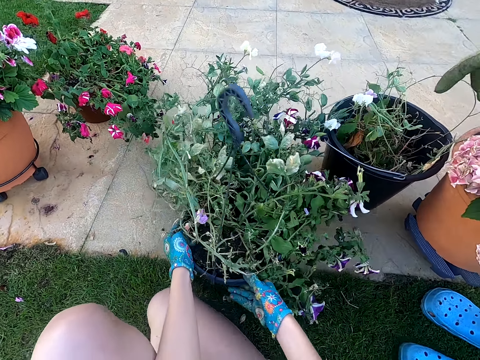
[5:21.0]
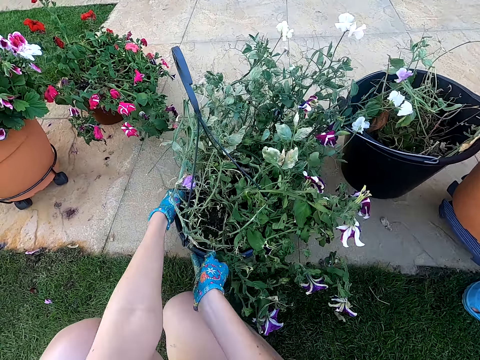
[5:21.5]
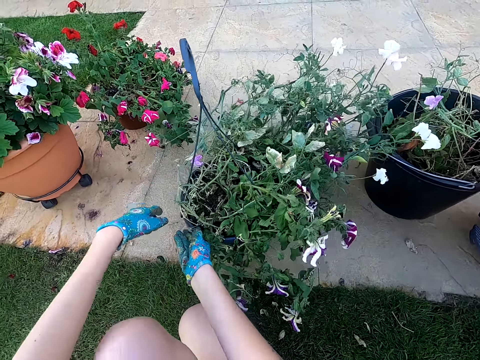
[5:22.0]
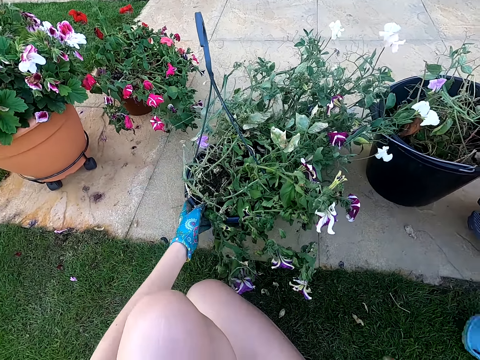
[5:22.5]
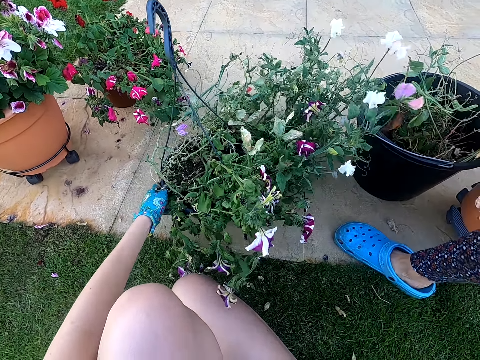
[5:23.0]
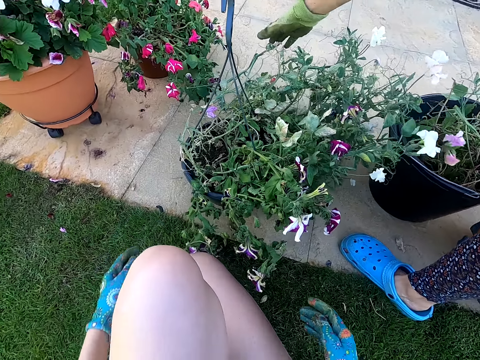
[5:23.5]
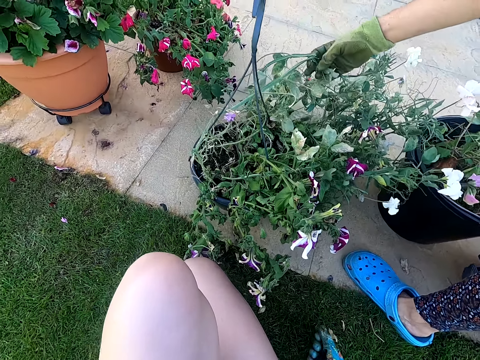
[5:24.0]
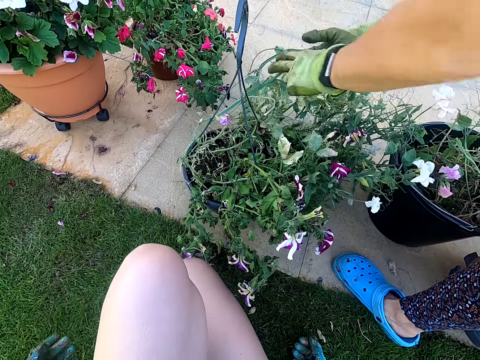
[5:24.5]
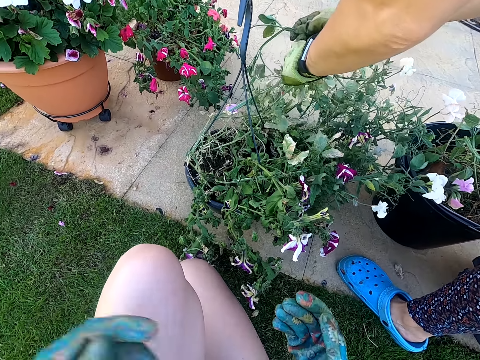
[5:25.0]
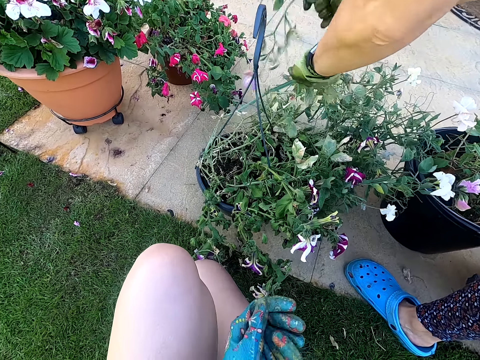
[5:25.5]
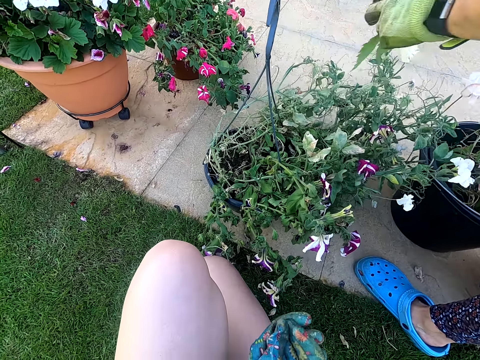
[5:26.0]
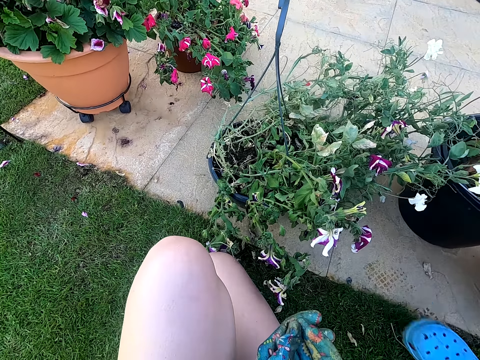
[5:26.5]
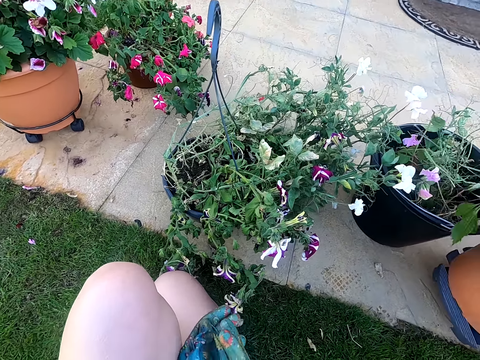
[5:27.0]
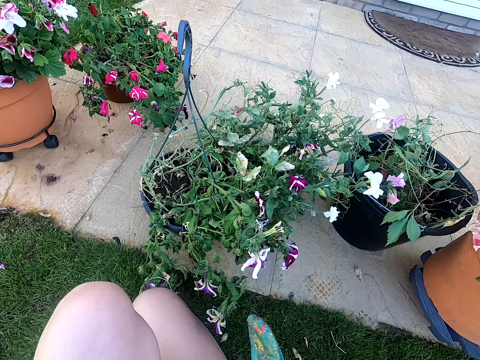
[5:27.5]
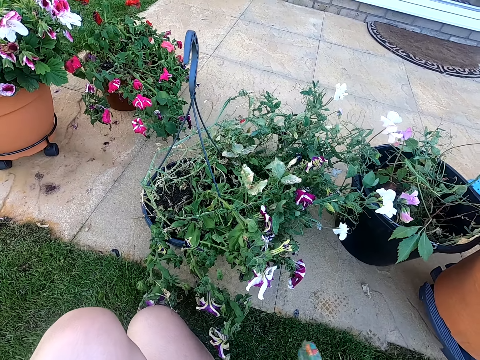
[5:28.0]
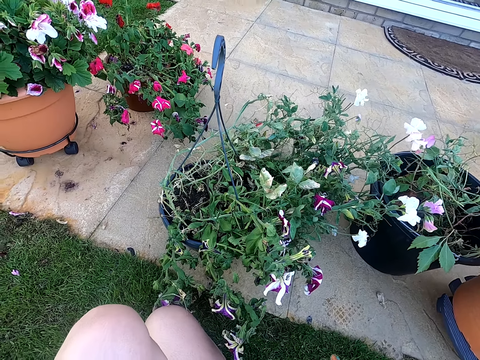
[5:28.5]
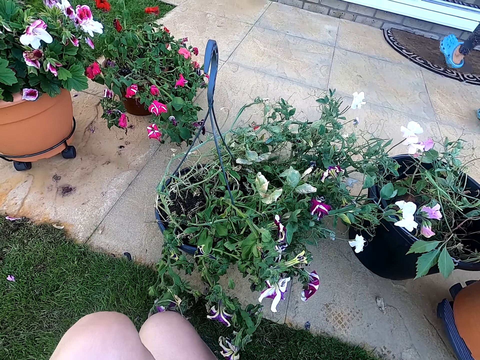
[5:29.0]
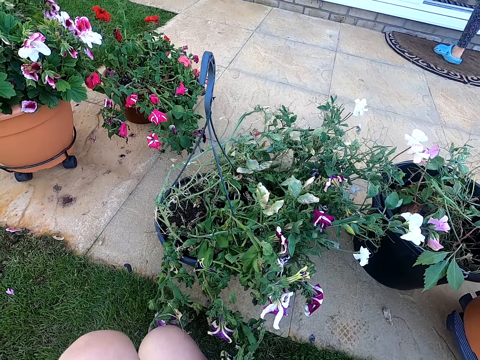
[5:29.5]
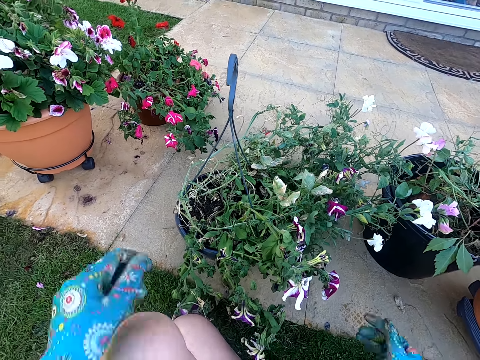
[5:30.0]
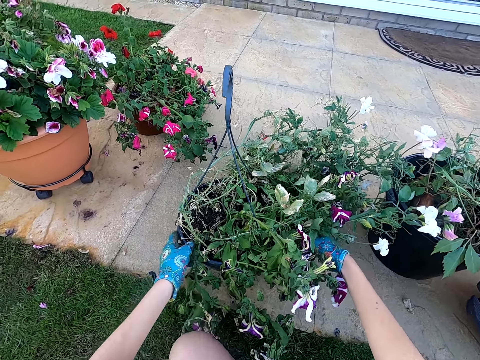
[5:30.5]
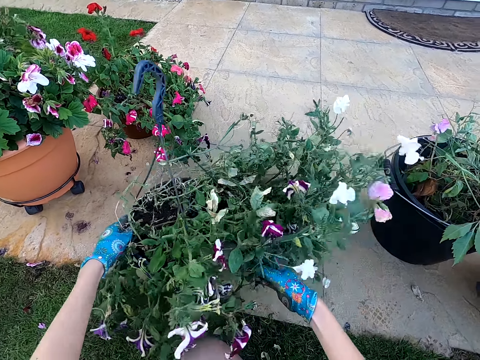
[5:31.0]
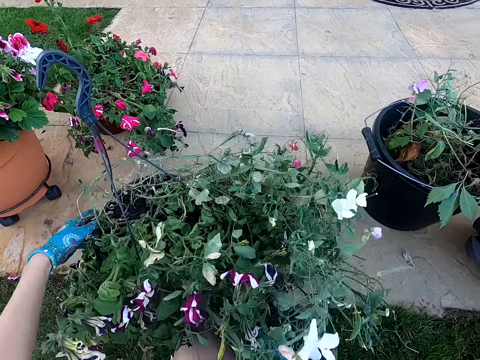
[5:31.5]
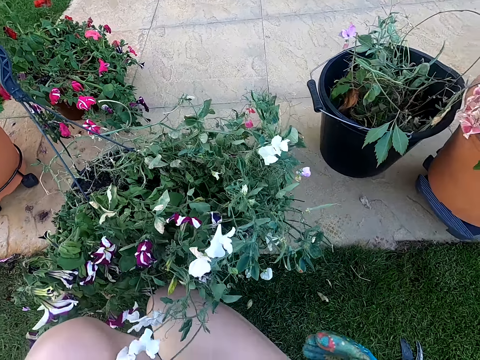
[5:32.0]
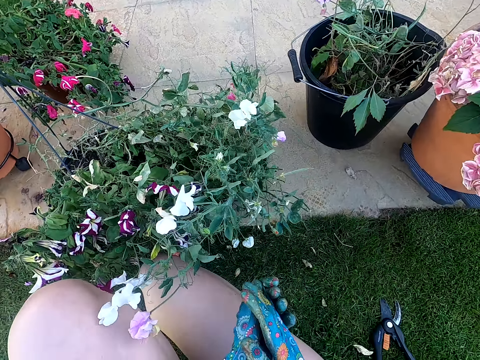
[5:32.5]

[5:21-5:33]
The camera wearer turns a flower vase. They push the potted plant. A woman steps, holds the plant, and touches the plant. She cuts the plant branch. The camera wearer talks. They pluck a stem from the plant. The woman walks towards the house. The camera wearer adjusts the plant vase. They move the plant.

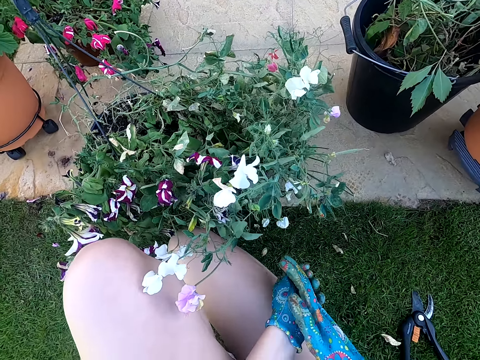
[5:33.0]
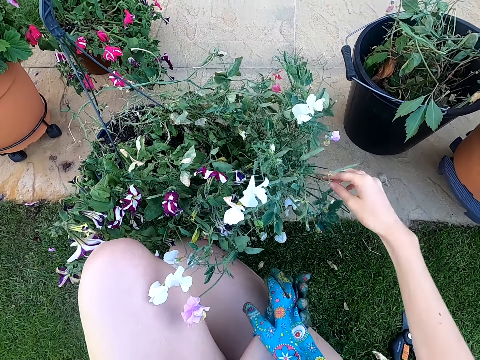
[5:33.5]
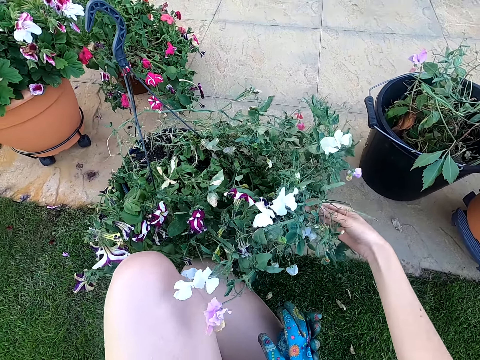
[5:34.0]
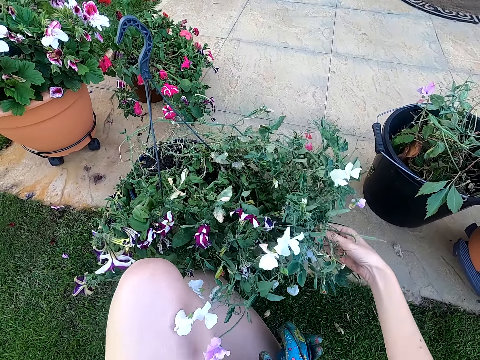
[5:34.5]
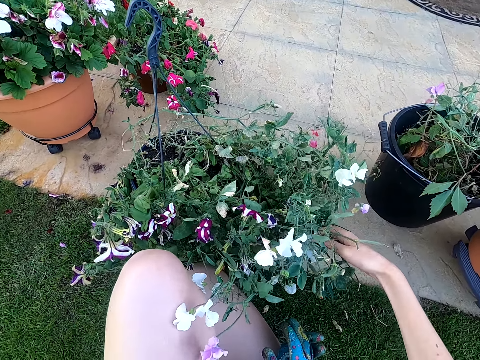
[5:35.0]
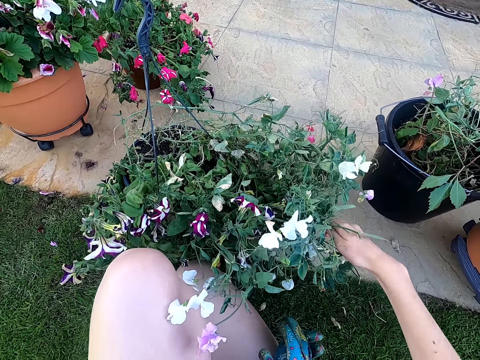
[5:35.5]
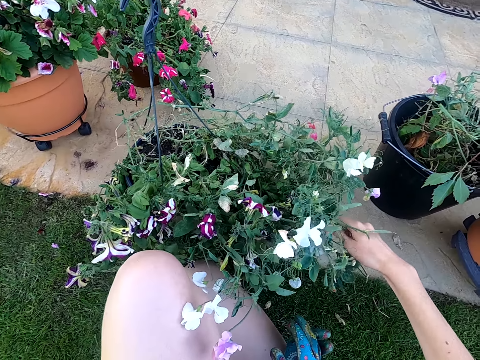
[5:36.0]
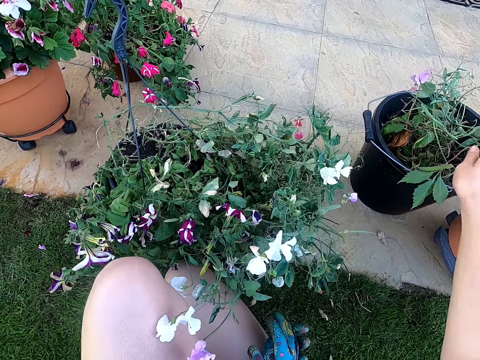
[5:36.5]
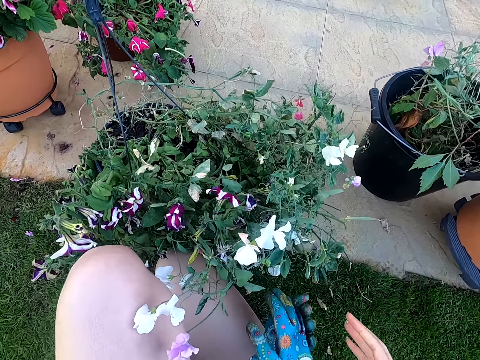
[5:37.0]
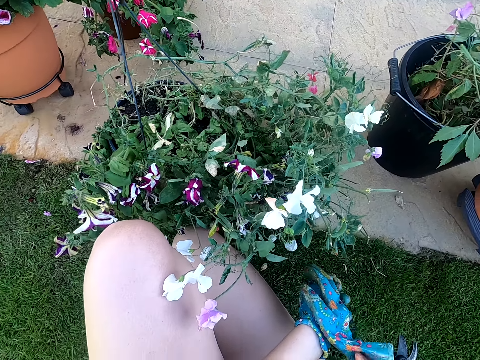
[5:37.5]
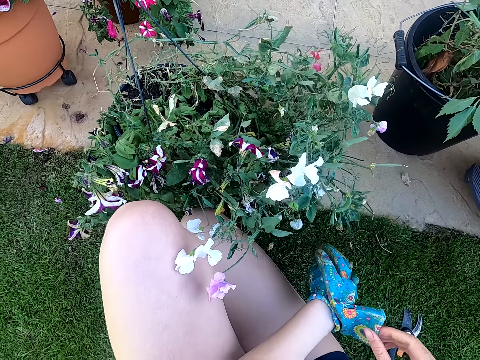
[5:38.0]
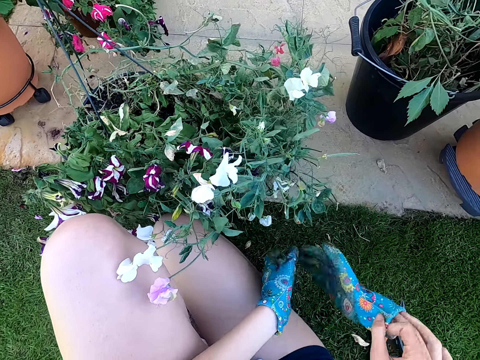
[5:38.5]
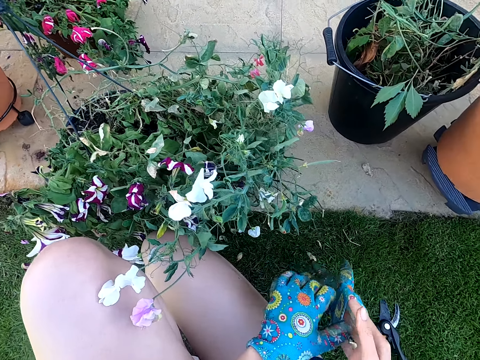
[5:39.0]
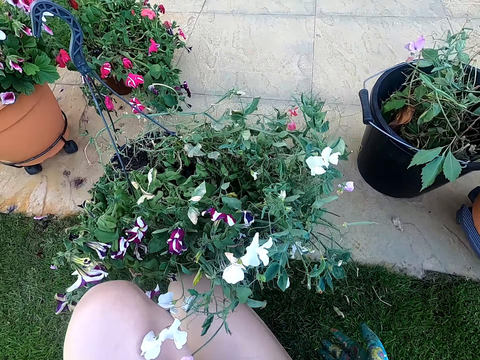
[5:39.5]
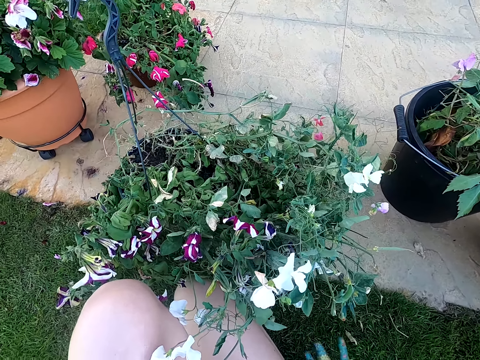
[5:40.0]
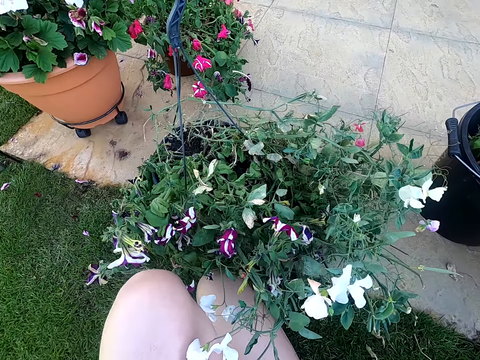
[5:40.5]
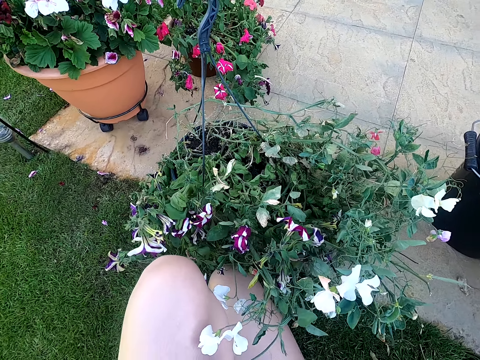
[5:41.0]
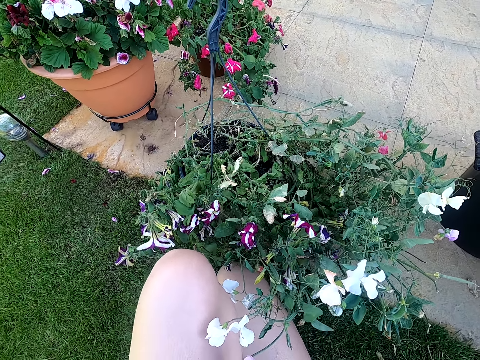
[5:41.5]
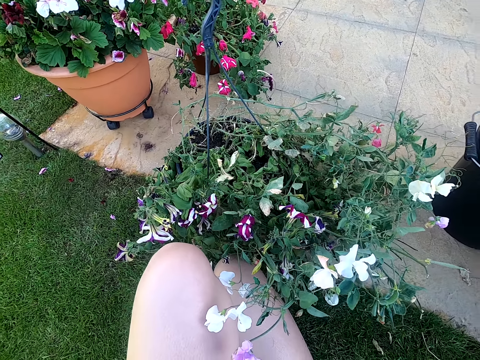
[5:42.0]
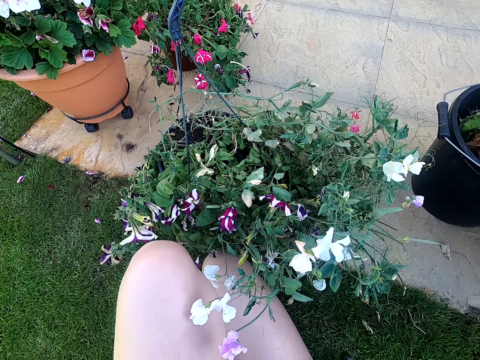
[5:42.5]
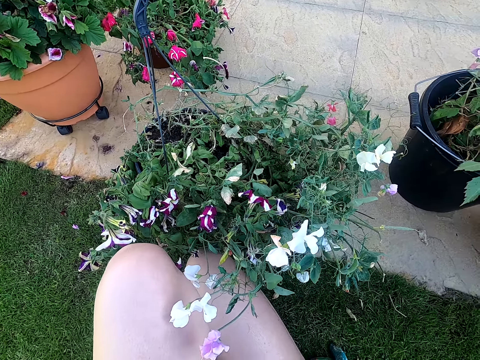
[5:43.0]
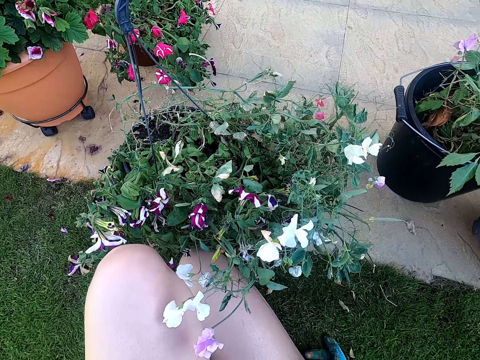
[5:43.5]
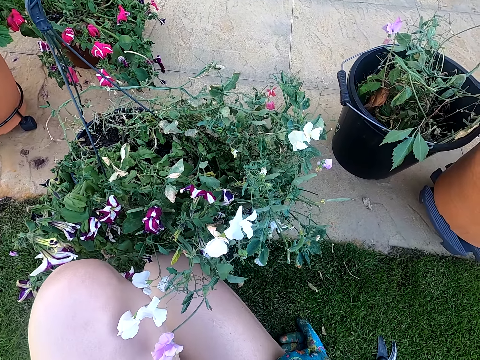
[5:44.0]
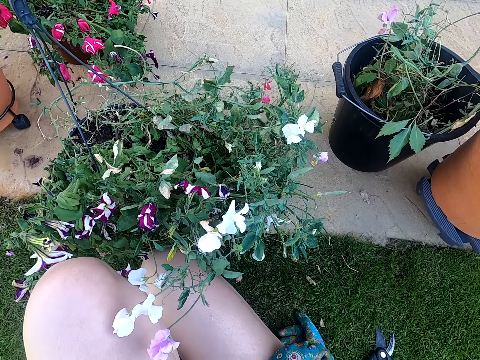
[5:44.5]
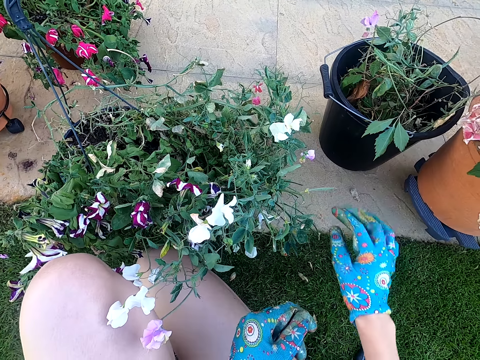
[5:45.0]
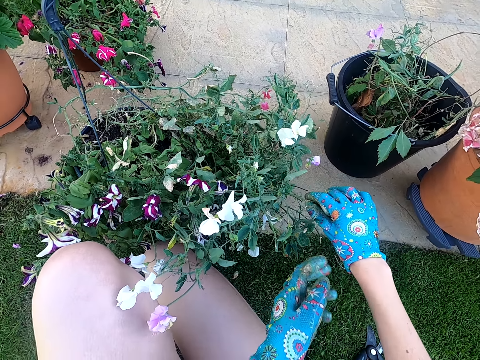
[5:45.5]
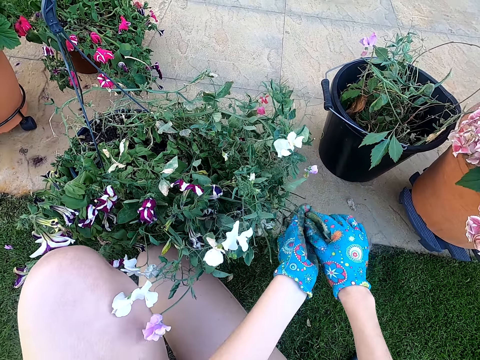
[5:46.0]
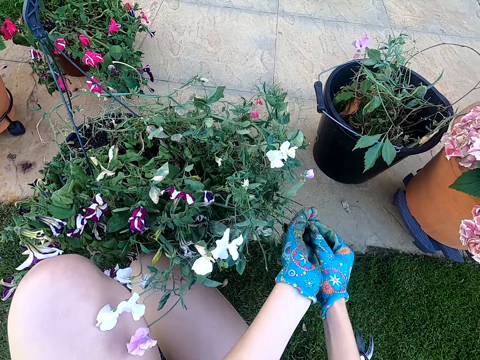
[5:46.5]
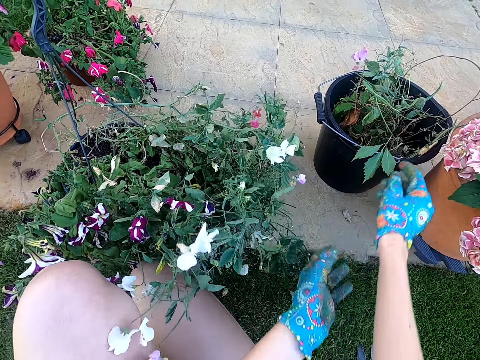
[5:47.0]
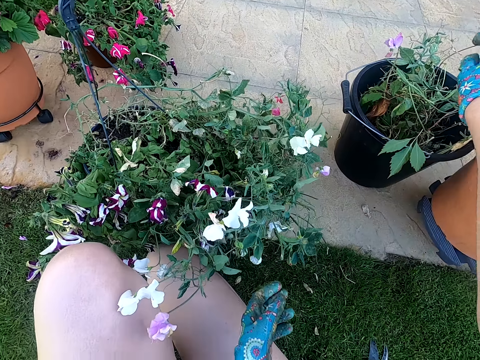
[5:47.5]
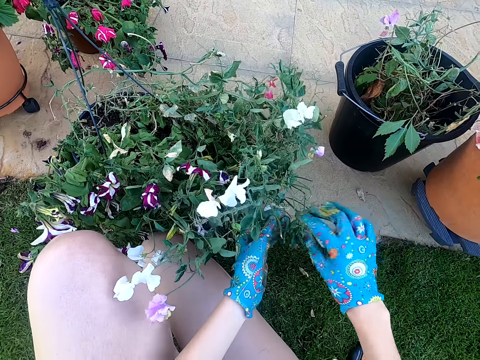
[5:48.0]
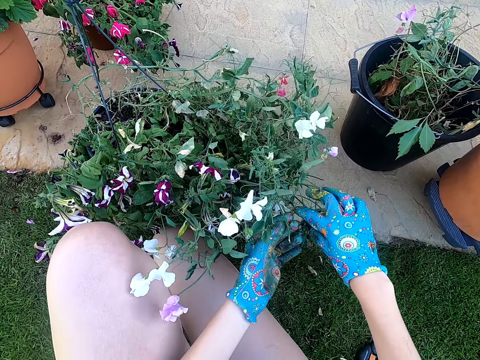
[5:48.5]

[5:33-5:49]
The camera wearer holds hands. They remove the right hand glove. They hold the plant, touch the plant, pull a plant leaf, and throw the leaf in a bucket. They remove the glove. They hold the glove with the right hand. They hold the glove with the left hand. They wear the glove. They stare around. They hold the plant. They touch the plant. They cut the plant leaf. They pluck a stem from the plant. They throw the leaf in the bucket. They place the stem in the bucket.
